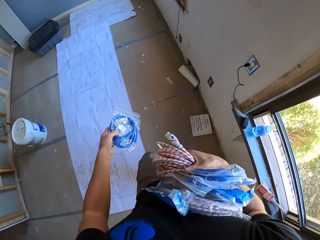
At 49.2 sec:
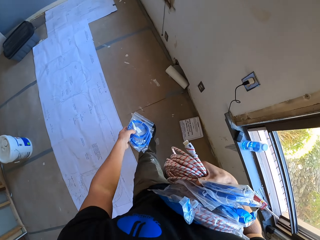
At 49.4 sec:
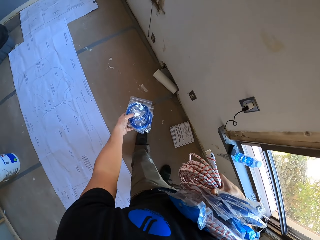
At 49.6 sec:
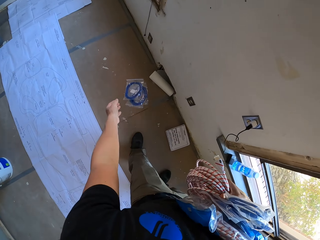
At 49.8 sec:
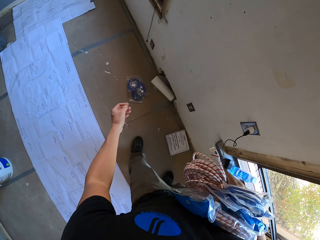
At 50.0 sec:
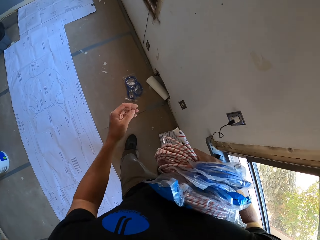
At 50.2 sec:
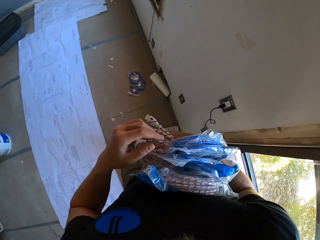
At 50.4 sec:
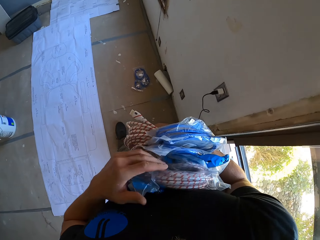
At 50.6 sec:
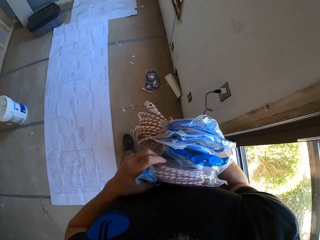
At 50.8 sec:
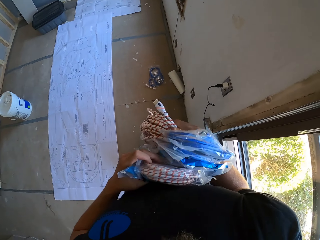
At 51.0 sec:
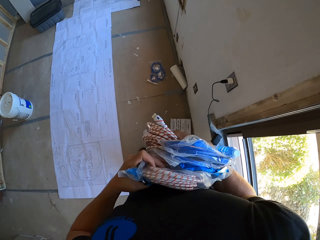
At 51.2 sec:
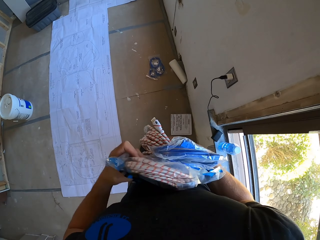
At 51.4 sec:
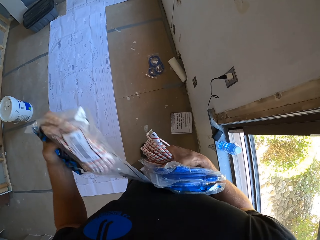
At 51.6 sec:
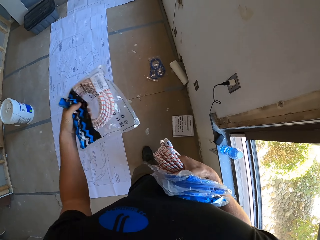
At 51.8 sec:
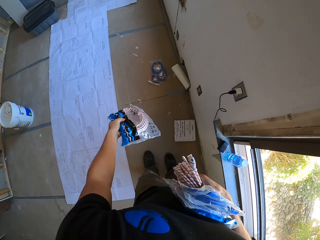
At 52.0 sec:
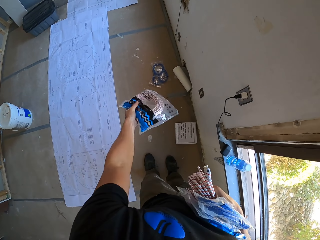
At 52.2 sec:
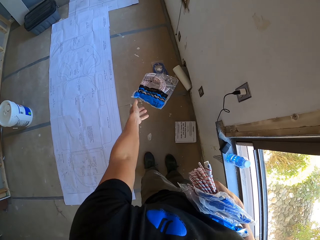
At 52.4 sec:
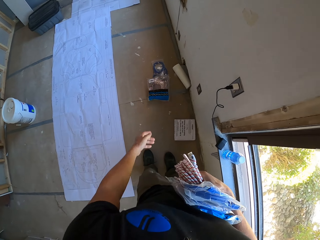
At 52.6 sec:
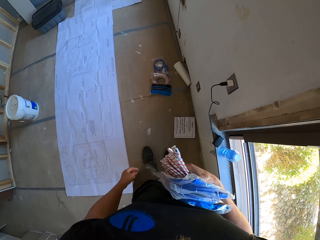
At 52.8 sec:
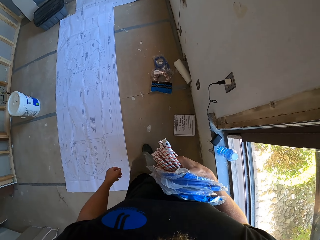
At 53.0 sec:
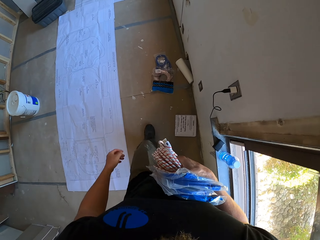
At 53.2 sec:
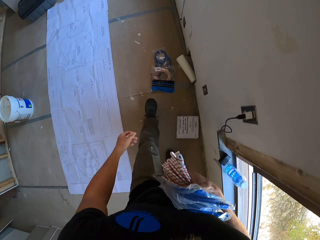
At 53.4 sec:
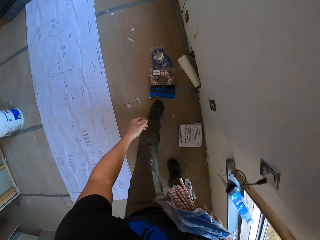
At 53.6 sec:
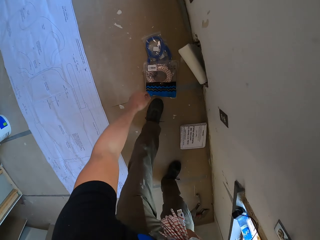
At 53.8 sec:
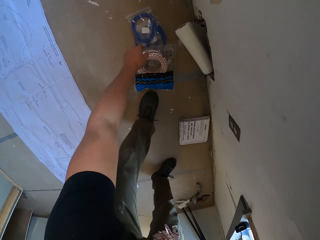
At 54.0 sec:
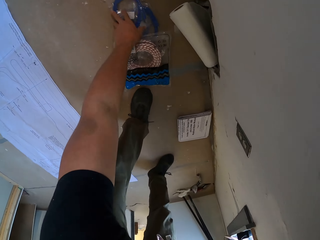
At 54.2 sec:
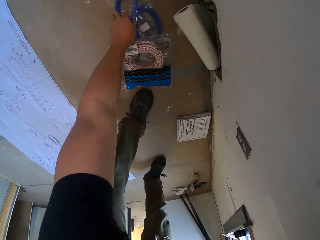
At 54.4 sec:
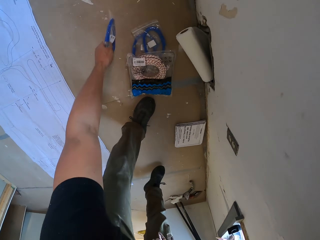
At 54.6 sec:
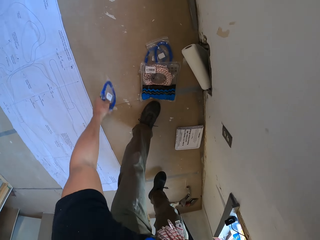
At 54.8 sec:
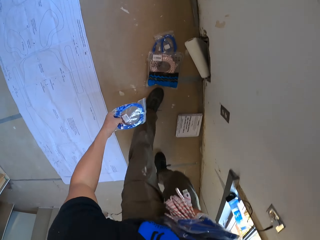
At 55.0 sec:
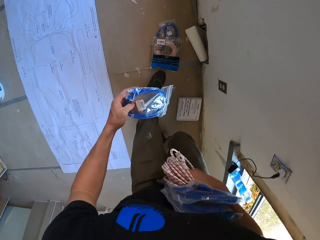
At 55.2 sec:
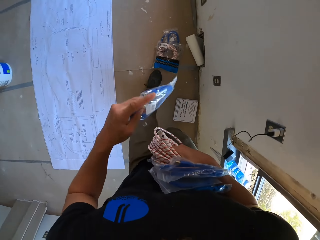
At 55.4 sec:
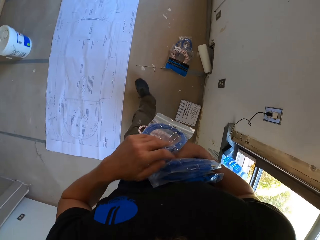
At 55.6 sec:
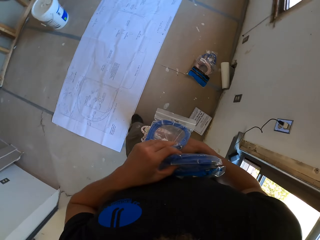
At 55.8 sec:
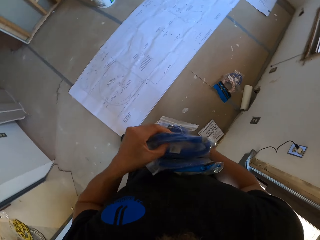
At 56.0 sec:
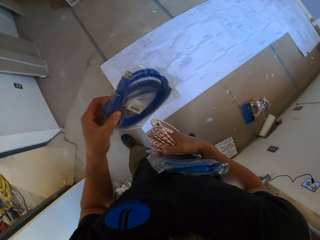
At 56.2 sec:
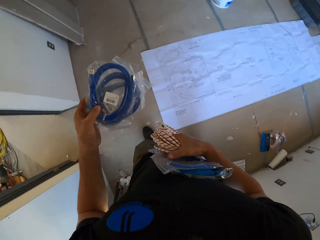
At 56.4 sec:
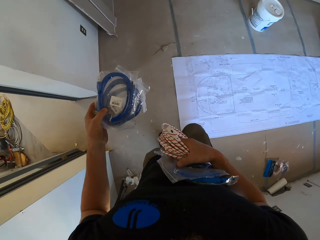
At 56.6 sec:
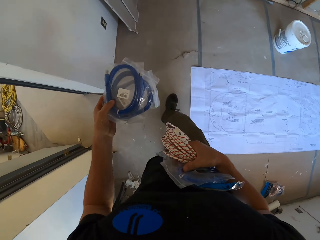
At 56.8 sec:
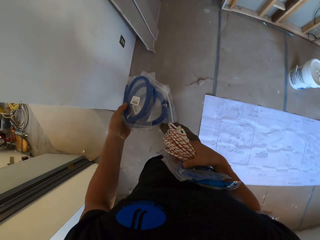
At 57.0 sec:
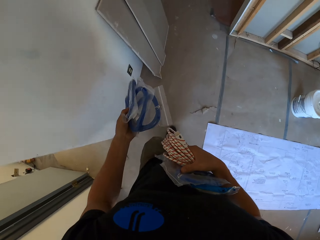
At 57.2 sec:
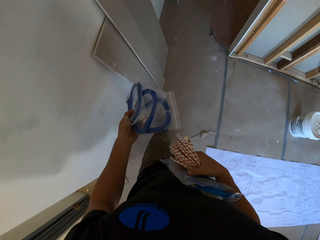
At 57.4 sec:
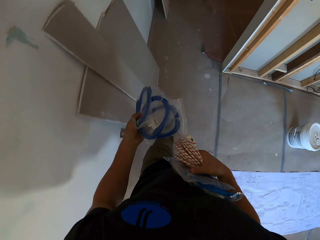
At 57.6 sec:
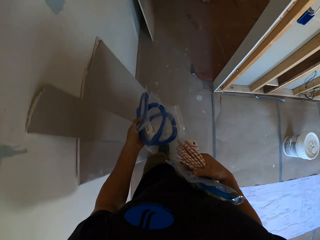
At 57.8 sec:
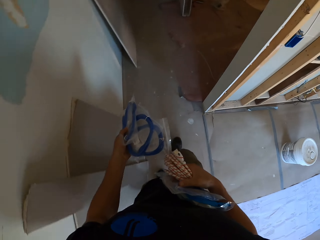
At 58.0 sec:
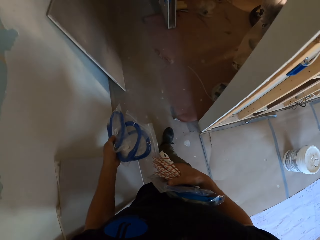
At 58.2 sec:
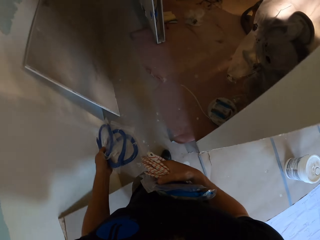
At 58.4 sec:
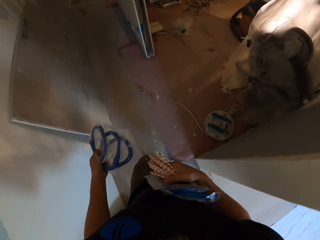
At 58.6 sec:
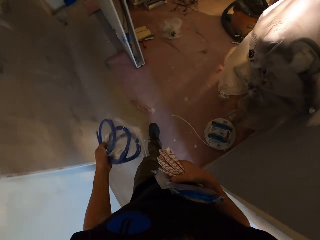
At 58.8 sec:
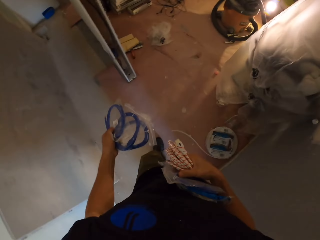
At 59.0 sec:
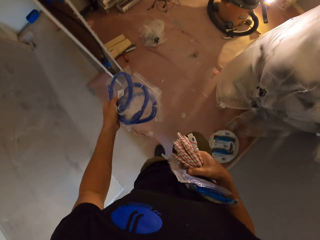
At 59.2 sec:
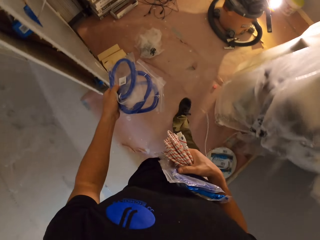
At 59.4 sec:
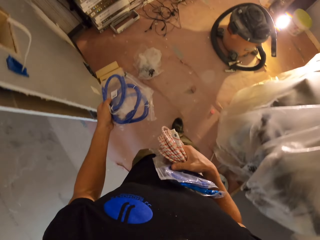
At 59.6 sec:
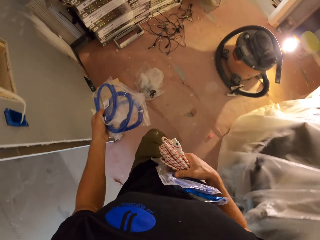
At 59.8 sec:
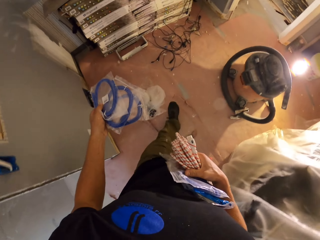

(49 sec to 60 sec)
The camera wearer throws down the power cable on the floor. They pick the cable from the right hand. They drop the cable on the floor. They pick up the power cables from the floor. They pick the cable from the right hand. They walk around the house to the store room.

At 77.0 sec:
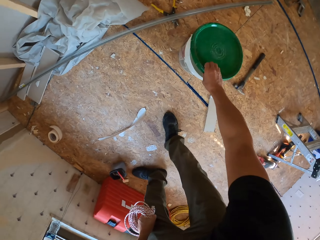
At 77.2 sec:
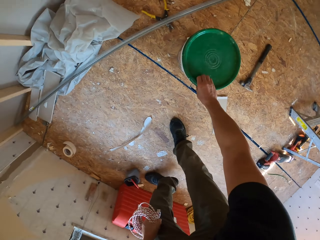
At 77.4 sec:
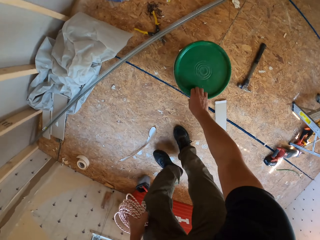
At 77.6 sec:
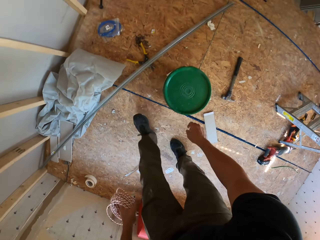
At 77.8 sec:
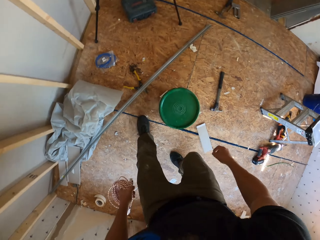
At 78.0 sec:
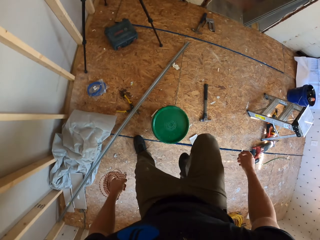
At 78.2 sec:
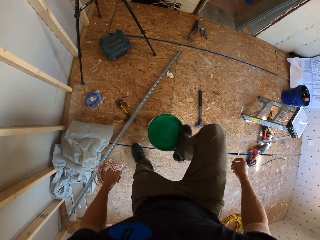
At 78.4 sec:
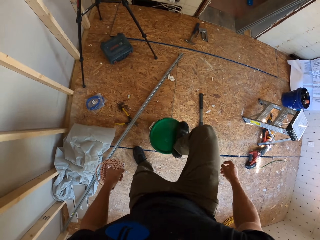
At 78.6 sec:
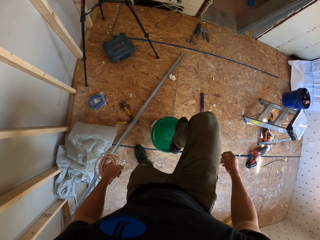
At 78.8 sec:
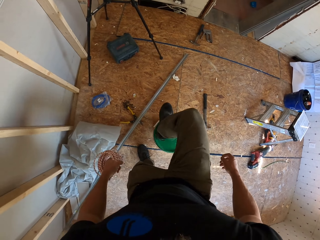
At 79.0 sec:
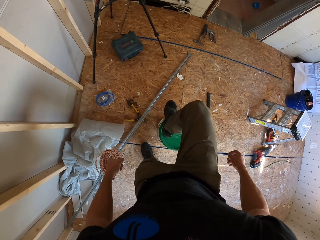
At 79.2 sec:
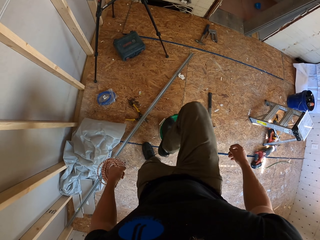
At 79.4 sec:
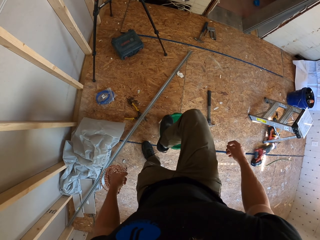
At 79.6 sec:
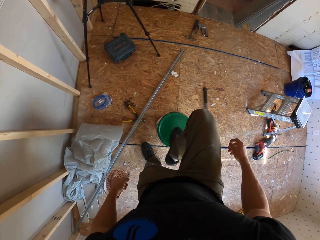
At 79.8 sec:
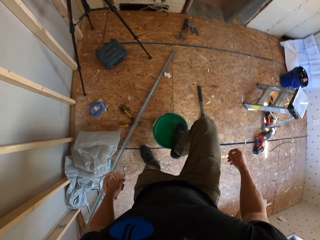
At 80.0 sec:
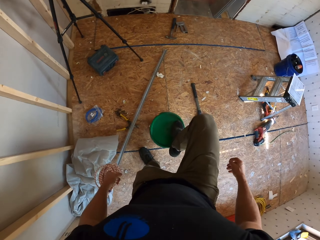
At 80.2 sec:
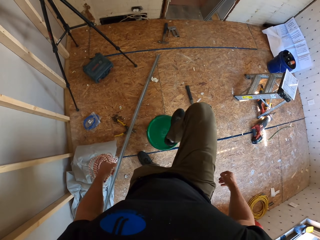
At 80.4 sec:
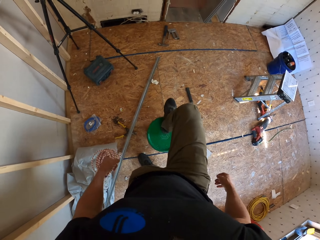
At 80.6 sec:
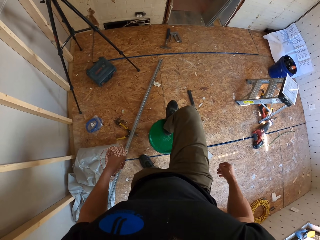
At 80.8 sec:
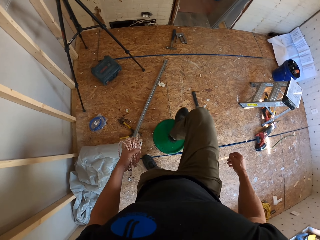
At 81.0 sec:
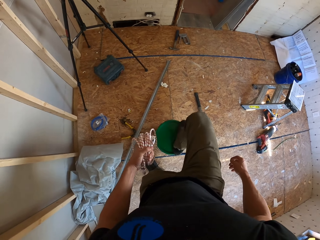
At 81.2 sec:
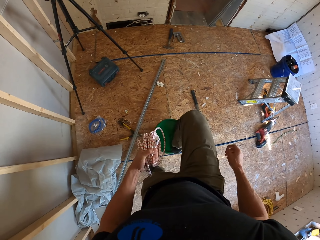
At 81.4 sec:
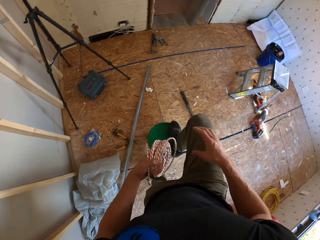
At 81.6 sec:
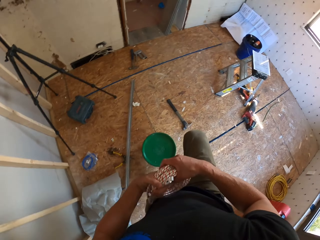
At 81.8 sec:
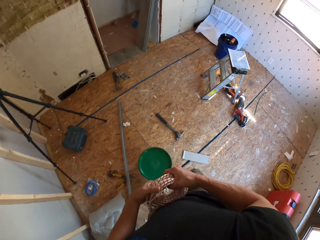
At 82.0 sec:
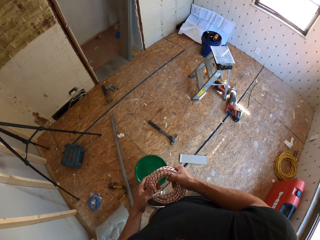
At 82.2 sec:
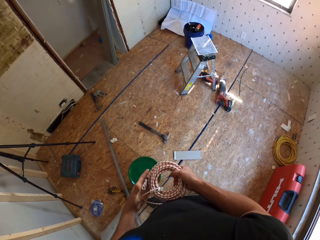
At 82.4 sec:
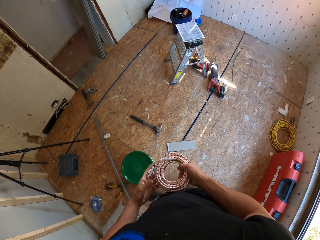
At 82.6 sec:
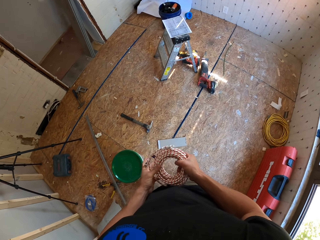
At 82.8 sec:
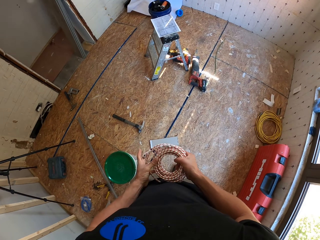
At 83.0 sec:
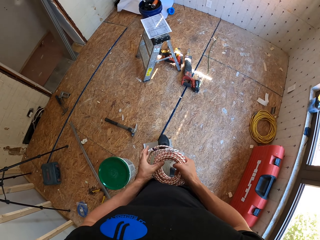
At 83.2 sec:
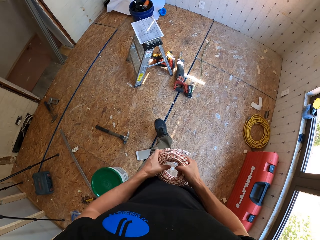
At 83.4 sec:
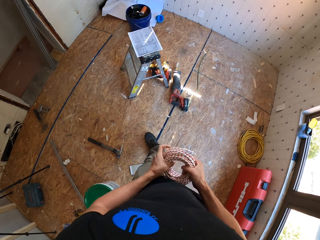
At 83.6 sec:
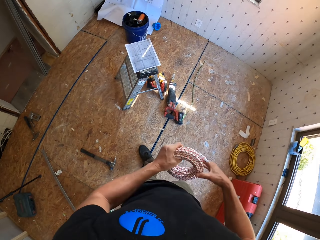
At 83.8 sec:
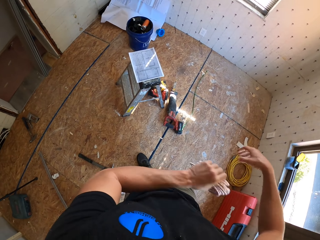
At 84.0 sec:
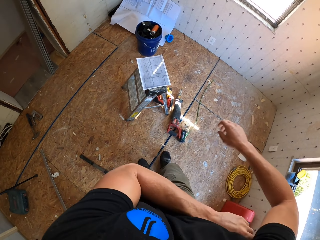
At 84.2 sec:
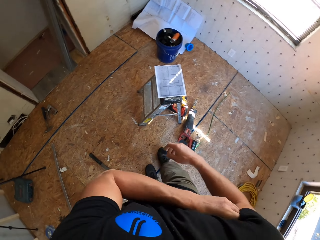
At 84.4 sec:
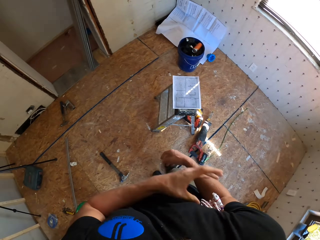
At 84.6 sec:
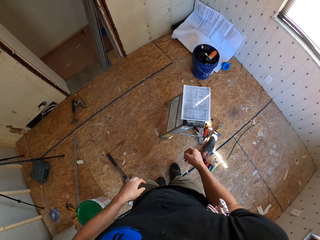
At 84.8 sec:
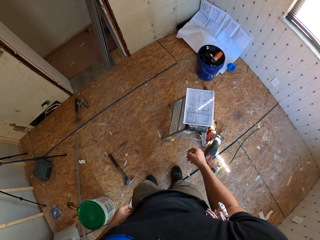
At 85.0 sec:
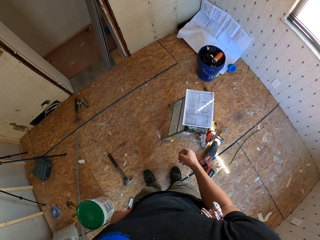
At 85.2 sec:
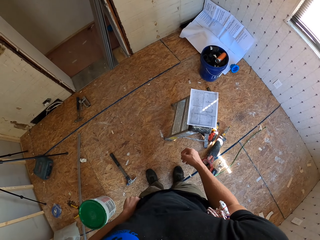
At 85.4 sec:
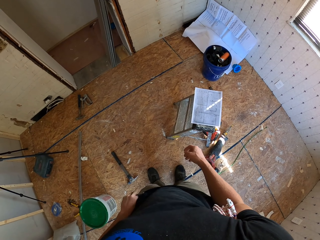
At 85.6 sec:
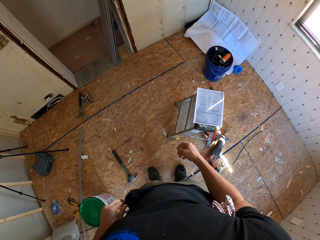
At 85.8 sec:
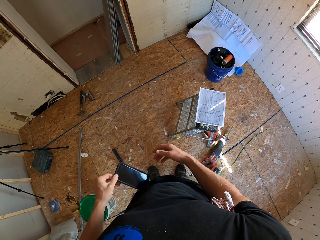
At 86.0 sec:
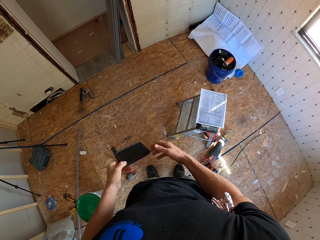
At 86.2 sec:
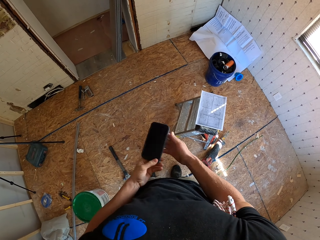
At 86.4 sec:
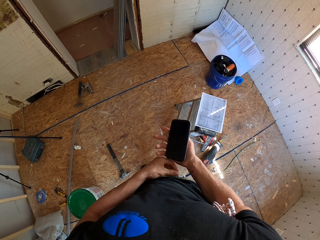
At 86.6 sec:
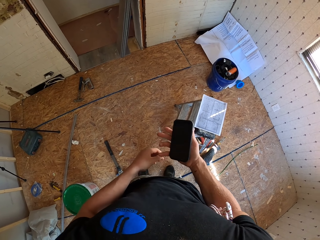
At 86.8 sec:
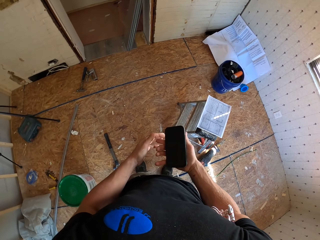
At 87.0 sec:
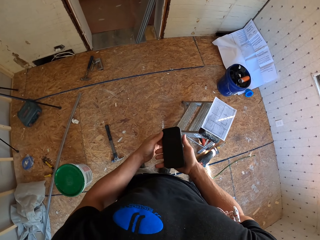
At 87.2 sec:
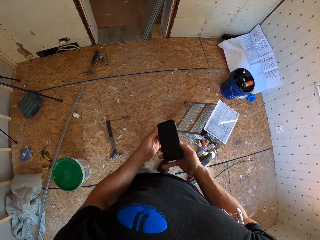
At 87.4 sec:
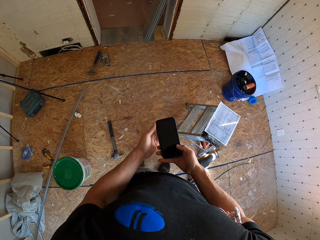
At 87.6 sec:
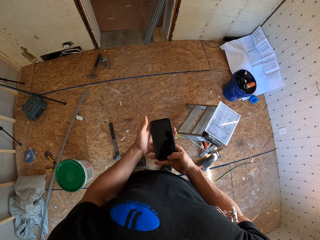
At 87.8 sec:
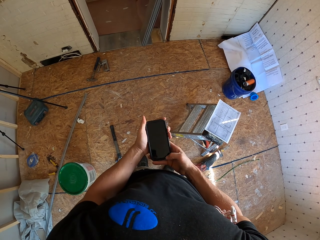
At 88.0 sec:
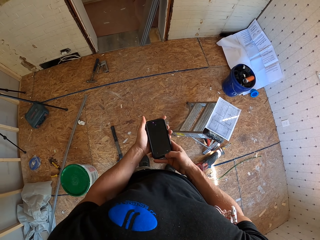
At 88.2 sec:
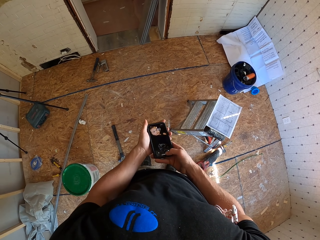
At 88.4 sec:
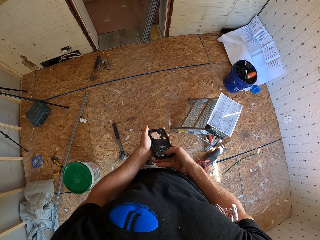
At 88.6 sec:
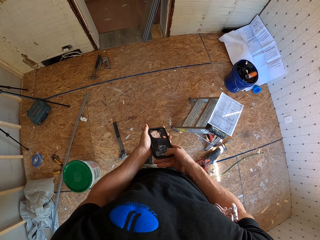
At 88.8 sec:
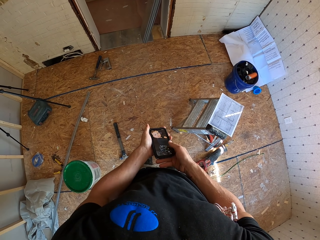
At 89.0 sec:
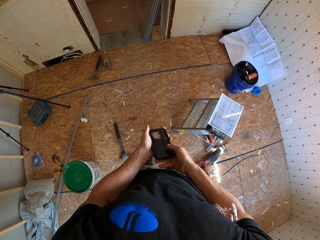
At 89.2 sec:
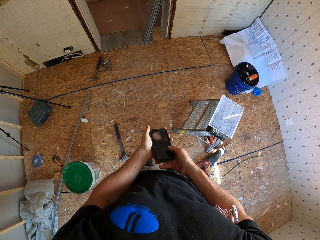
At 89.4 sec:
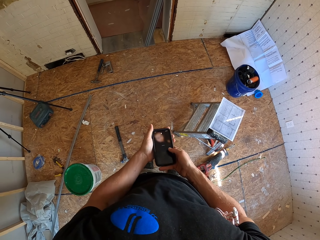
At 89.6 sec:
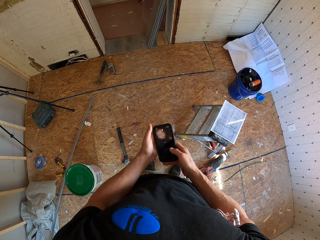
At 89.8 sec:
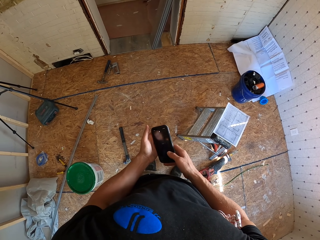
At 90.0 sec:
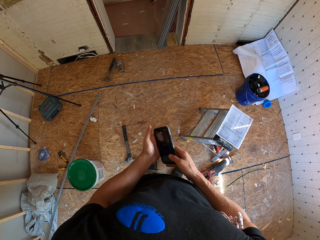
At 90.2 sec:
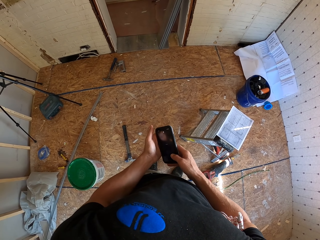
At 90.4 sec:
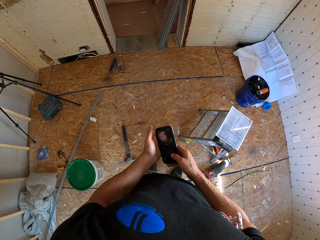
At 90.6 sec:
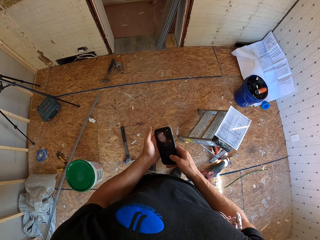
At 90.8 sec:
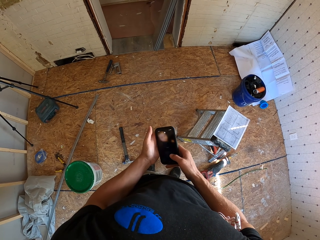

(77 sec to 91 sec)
The camera wearer closes a bucket with a lid. They step on the bucket. They exchange the cable to the right hand. They hold the cable at the right hand armpit. They remove the mobile phone from the pocket. They exchange the mobile phone to the right hand. They operate the phone. They turn the mobile phone.
